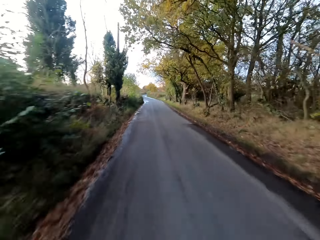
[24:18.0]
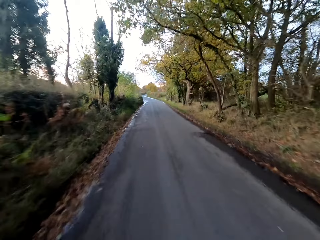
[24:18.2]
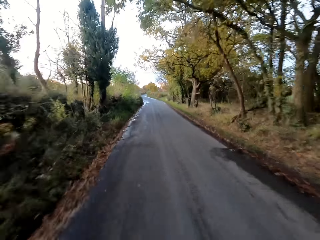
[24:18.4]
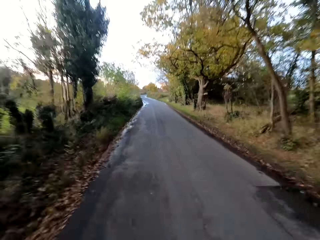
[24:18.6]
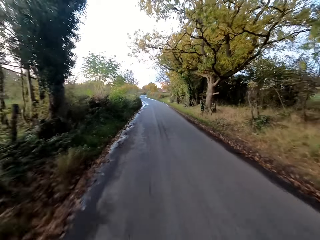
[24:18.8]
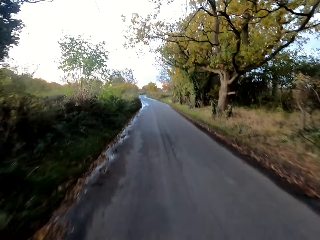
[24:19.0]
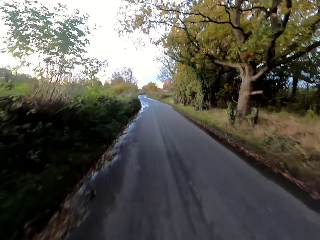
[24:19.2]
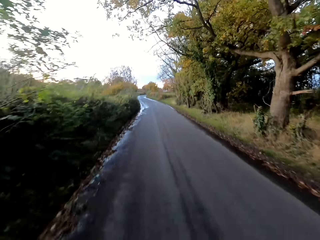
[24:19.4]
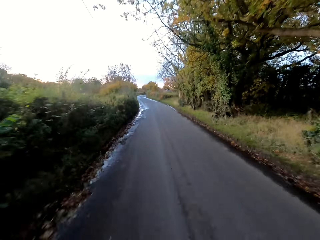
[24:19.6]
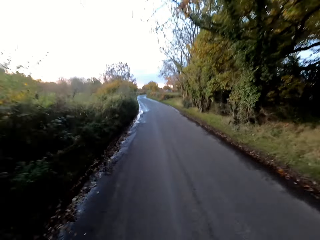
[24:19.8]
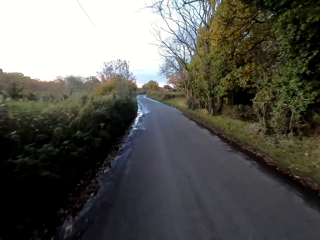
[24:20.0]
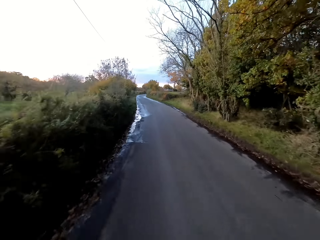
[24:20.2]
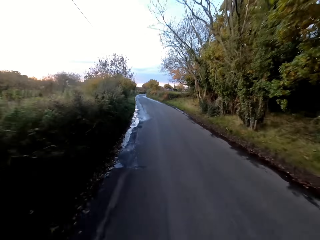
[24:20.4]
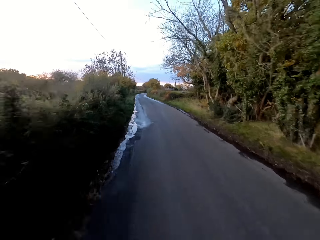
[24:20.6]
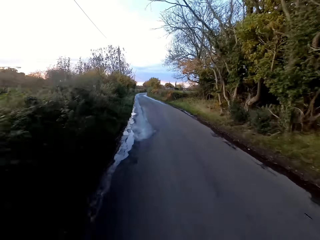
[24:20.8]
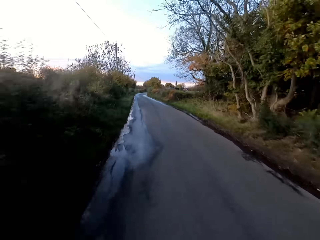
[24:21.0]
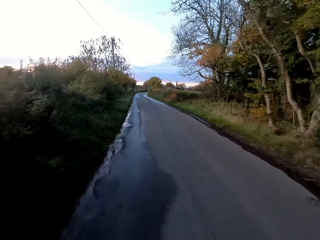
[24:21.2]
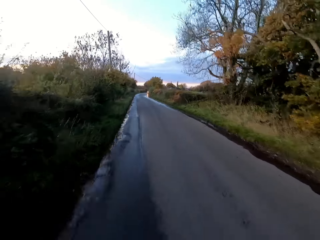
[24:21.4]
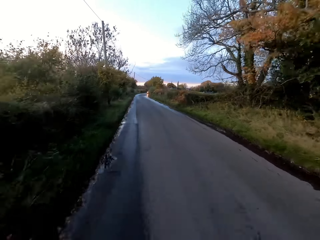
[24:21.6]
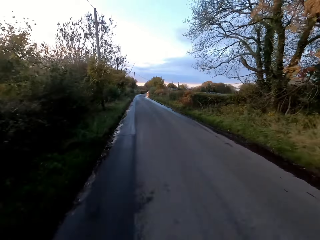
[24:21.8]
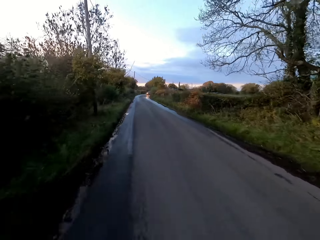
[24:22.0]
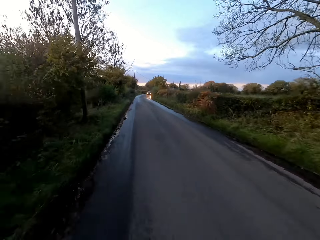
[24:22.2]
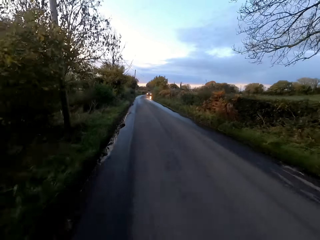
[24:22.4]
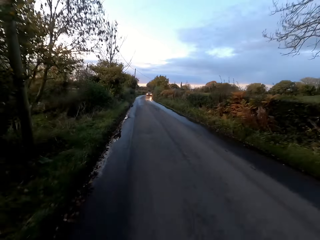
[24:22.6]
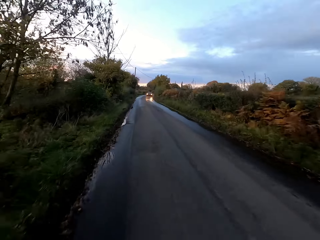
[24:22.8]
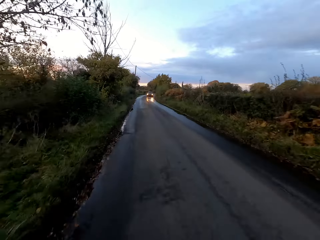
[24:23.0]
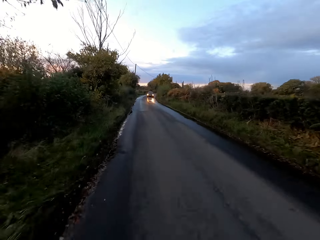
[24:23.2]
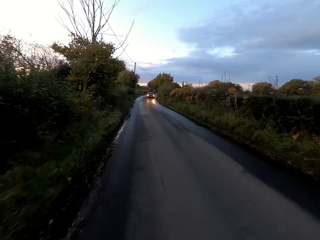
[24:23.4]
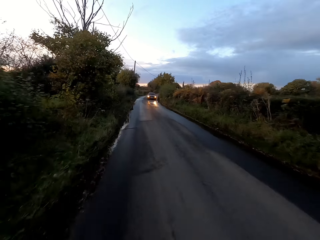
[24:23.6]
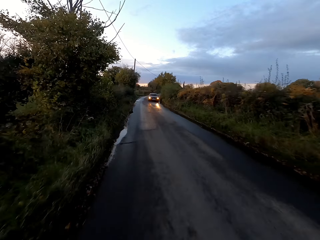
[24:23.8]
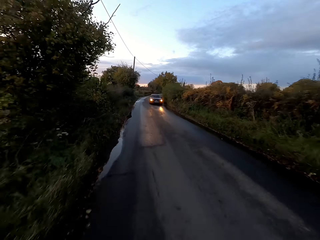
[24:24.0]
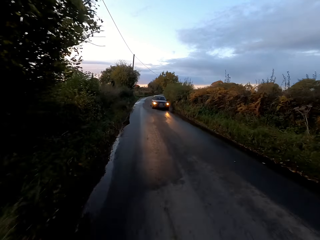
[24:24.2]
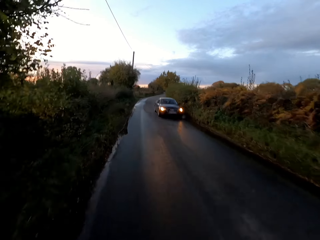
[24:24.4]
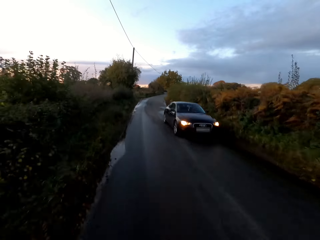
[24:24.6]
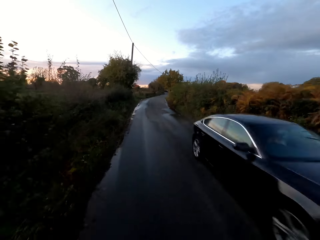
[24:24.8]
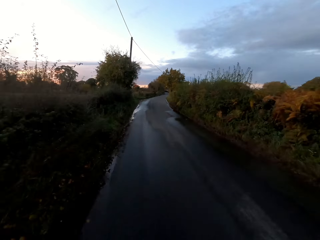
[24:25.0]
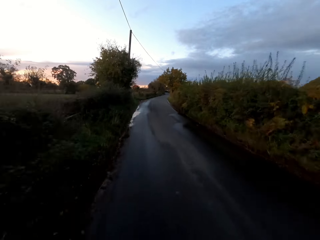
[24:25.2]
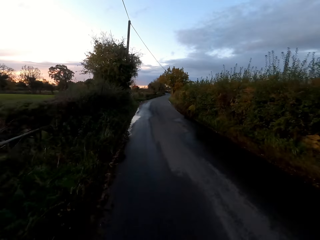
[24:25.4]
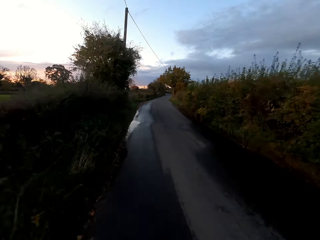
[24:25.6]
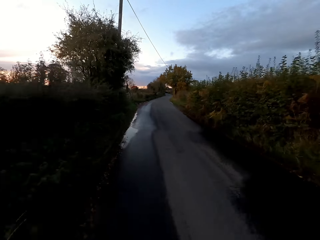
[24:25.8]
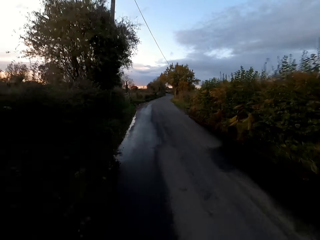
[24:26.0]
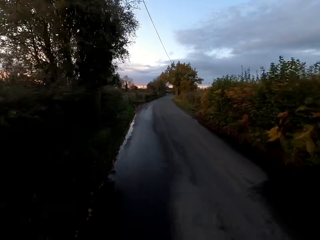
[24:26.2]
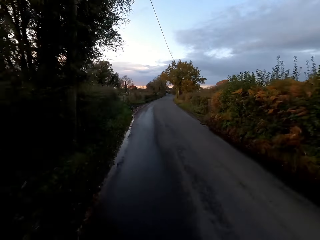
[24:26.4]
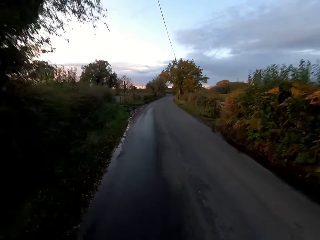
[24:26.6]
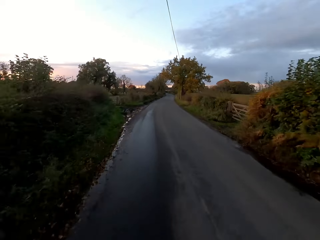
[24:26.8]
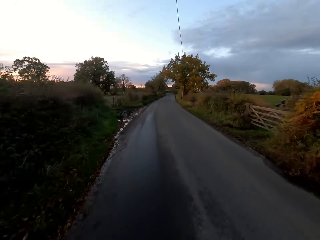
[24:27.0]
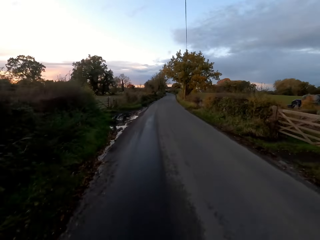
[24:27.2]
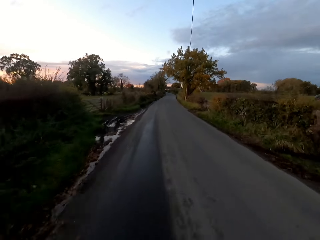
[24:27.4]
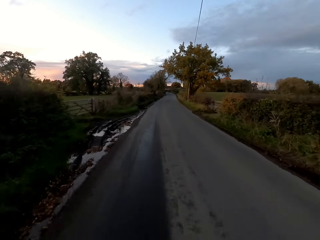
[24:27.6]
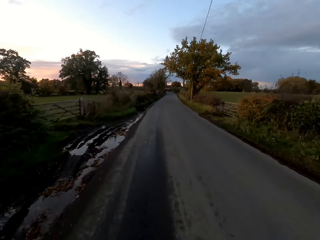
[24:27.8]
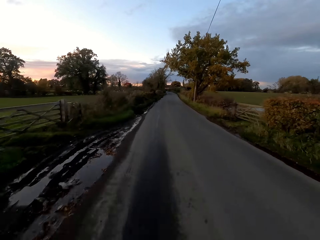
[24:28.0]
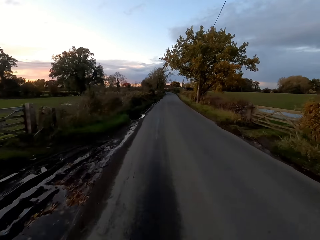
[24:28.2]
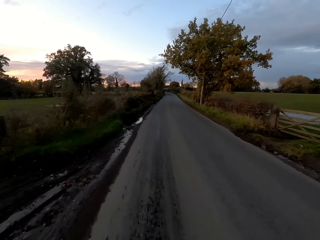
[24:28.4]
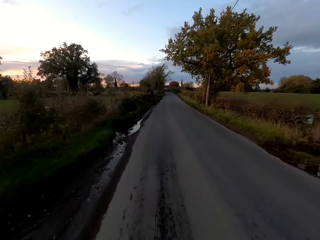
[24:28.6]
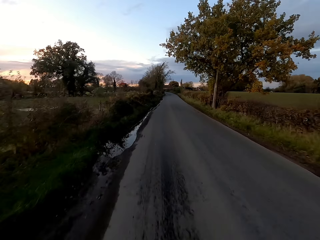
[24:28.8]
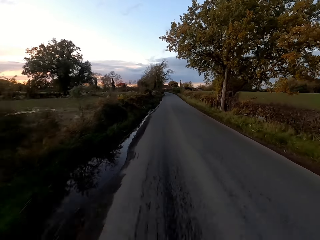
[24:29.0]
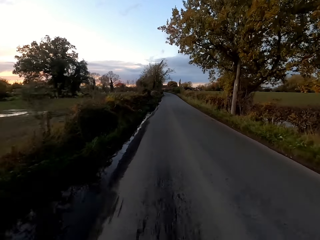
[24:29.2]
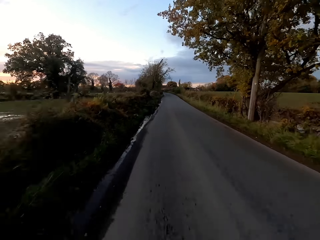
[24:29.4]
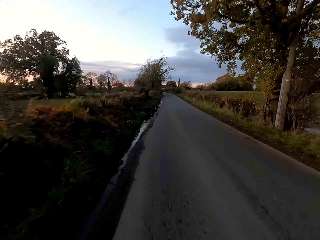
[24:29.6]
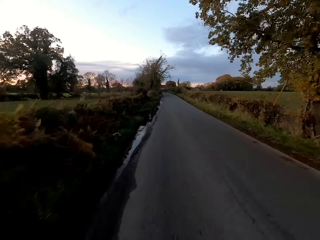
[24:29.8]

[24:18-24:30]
A black car drives past the camera wearer.

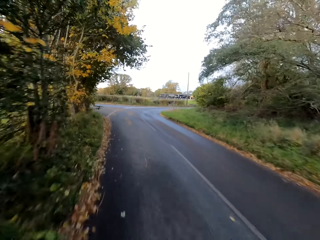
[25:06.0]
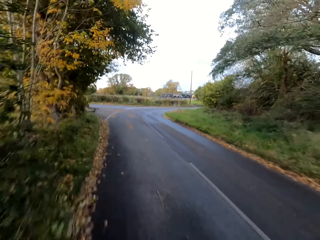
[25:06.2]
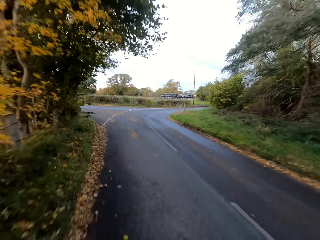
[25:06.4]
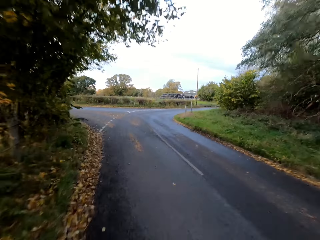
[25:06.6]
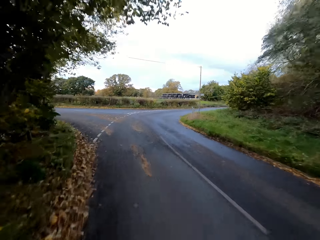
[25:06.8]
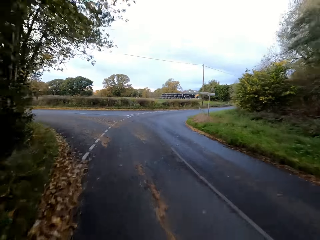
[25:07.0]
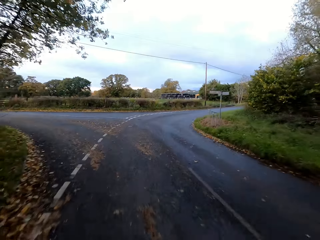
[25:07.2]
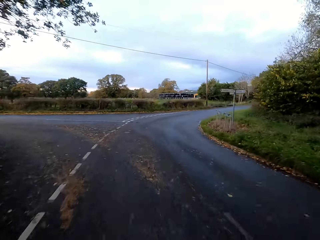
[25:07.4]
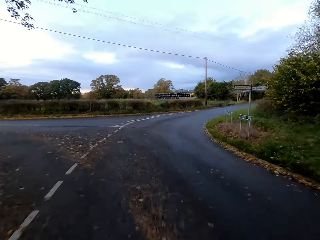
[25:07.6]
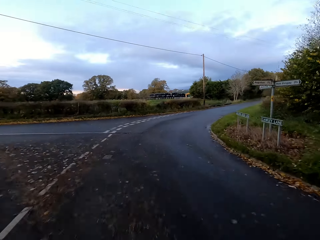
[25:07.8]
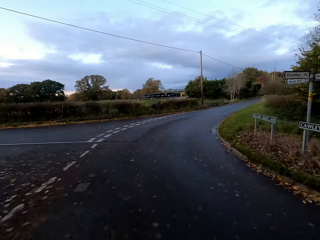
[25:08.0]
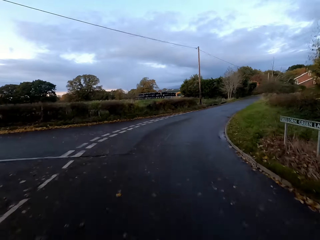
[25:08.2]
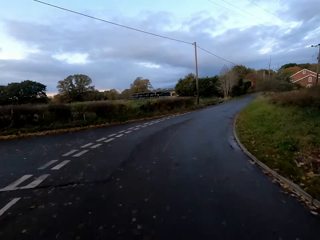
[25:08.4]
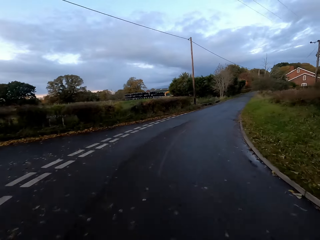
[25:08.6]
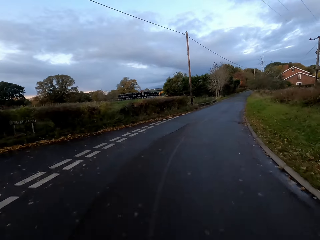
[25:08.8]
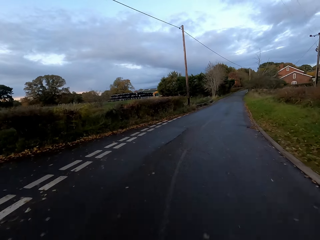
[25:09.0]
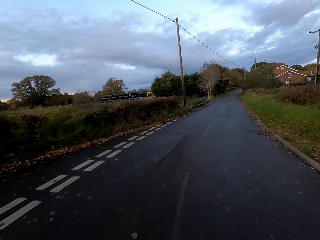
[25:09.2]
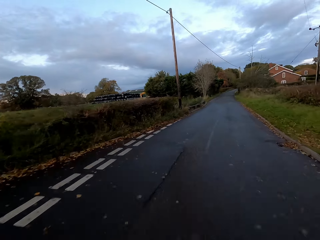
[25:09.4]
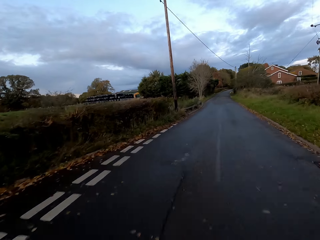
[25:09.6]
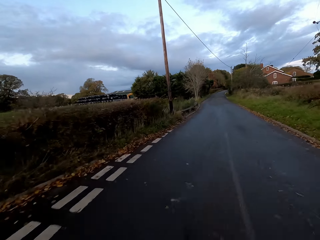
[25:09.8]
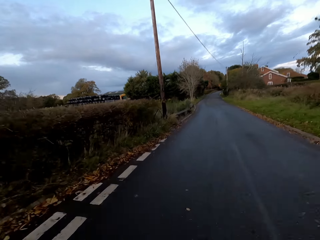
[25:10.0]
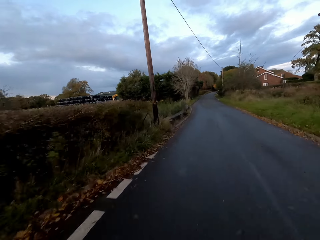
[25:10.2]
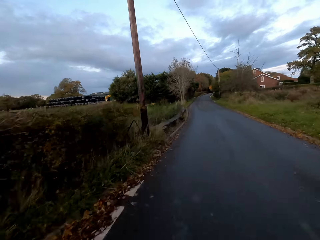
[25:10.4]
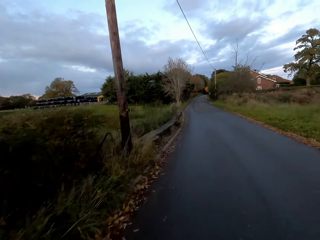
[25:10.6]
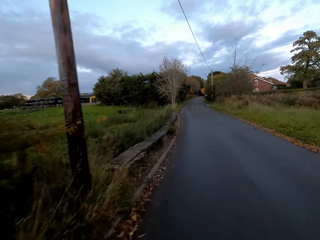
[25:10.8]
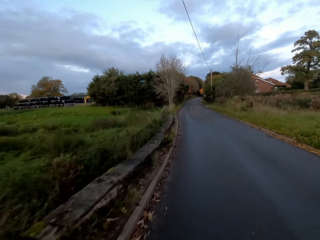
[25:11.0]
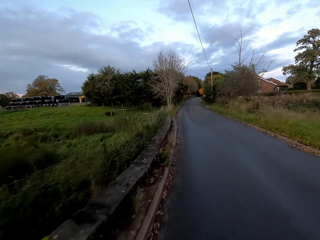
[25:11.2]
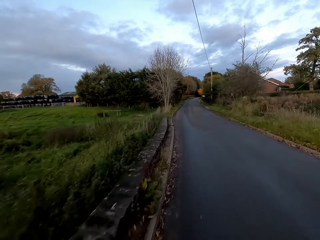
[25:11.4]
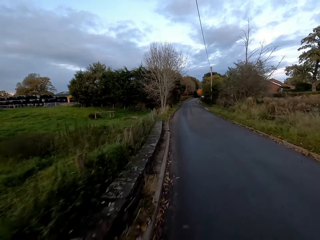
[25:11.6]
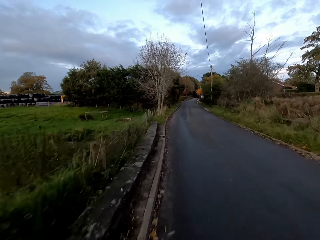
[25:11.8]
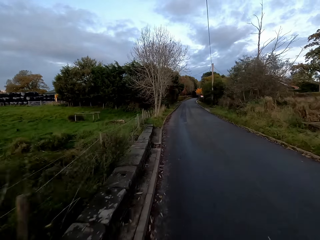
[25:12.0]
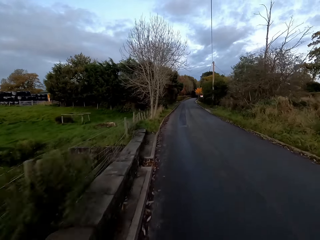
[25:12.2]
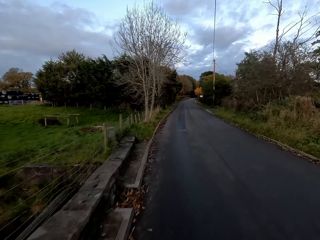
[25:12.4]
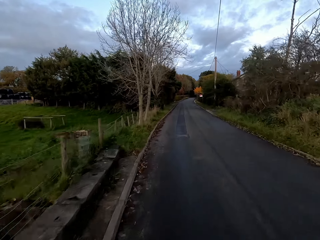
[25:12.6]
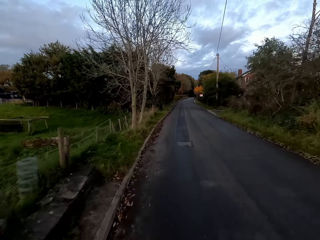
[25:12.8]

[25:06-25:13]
The camera wearer rides to the right of the road.

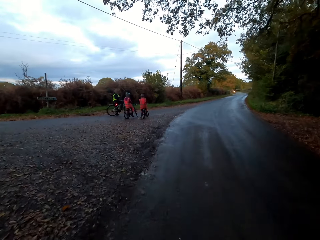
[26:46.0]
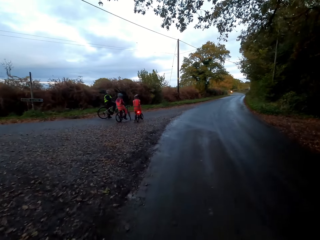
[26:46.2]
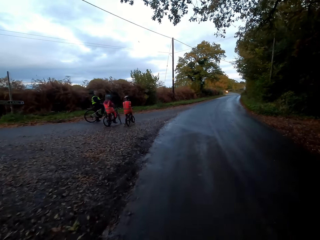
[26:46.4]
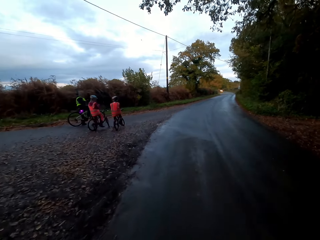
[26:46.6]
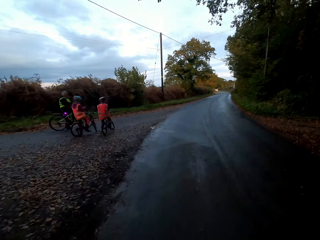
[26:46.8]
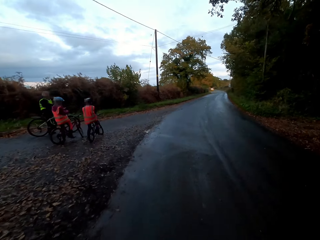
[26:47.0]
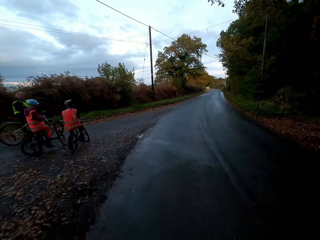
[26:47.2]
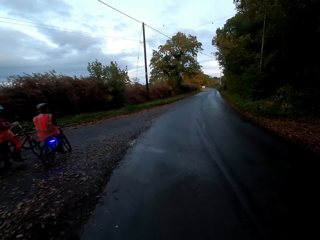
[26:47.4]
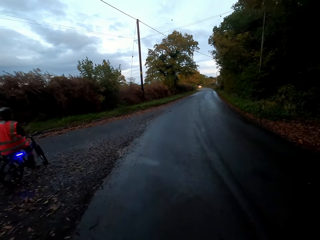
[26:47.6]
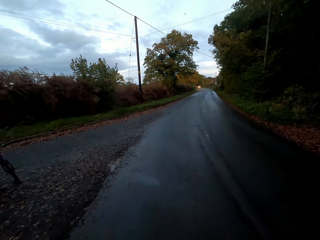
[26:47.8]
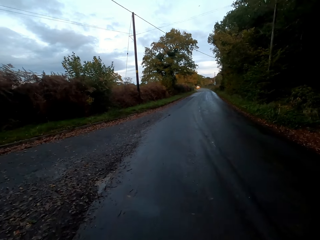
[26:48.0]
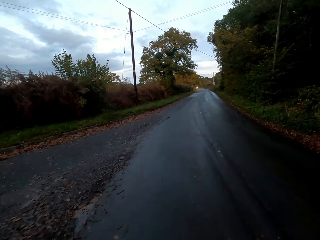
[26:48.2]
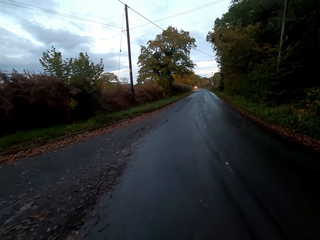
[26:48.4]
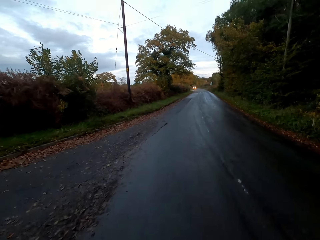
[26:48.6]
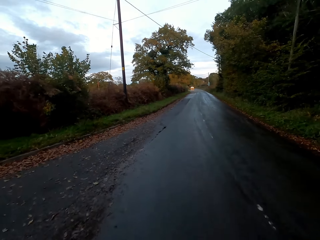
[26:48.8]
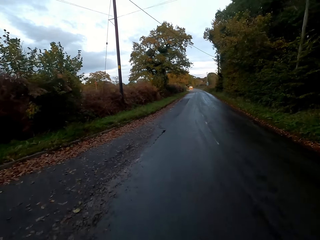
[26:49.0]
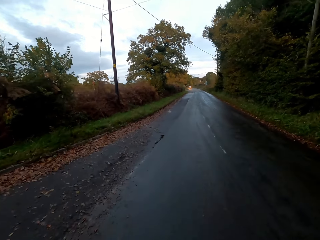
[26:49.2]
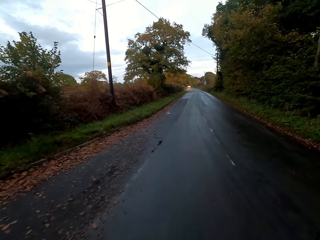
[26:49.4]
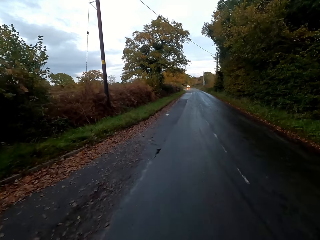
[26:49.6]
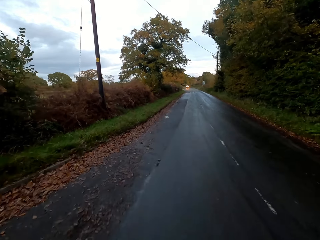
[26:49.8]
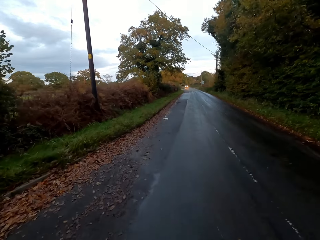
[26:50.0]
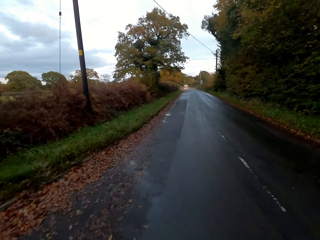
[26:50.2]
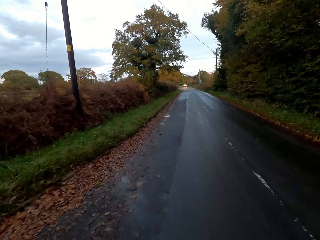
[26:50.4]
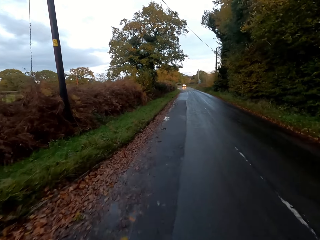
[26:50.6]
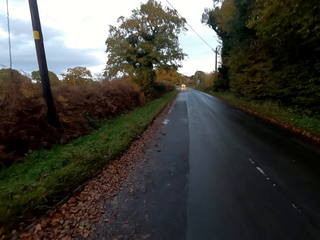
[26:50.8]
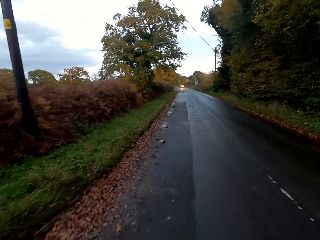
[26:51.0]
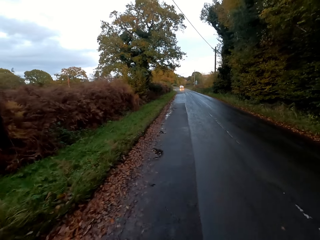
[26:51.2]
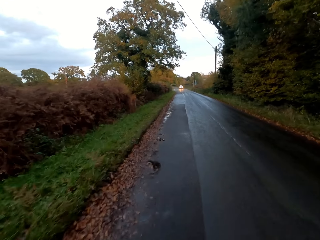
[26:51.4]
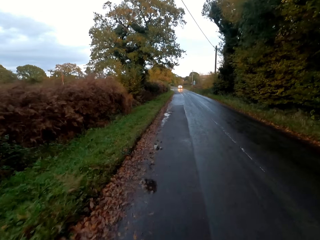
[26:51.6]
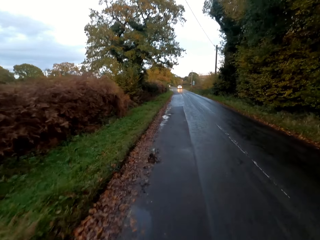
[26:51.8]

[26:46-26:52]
The camera wearer rides past a man on a bicycle on the road. They ride past another man on a bicycle on the road. They ride past another man on a bicycle on the road.
